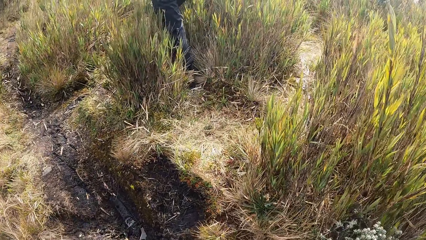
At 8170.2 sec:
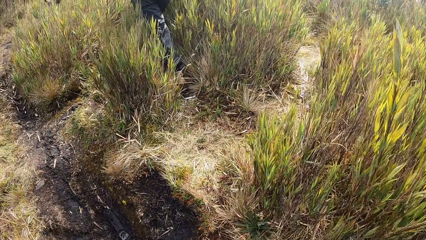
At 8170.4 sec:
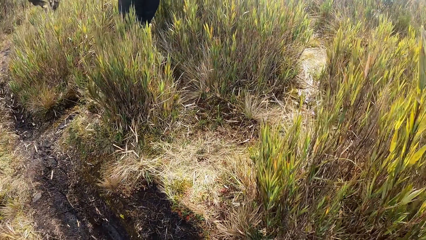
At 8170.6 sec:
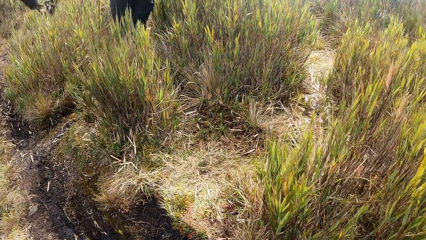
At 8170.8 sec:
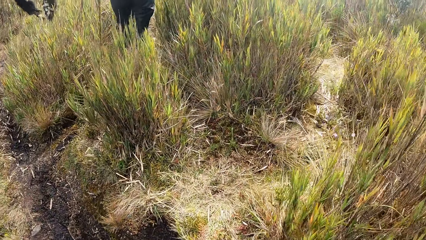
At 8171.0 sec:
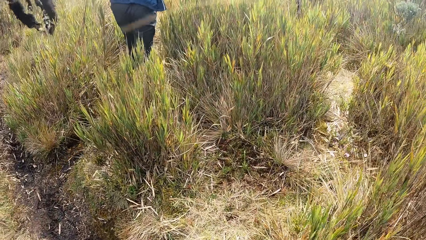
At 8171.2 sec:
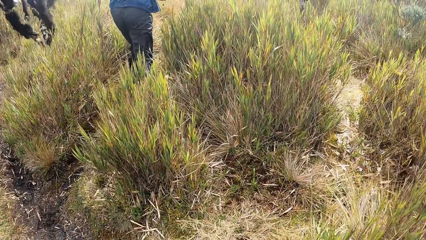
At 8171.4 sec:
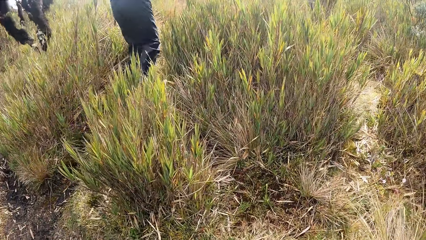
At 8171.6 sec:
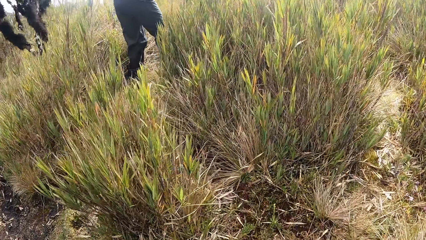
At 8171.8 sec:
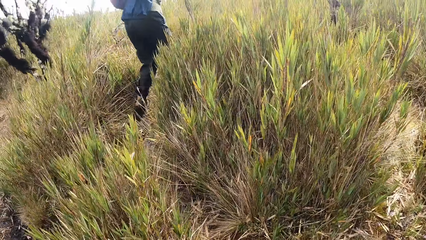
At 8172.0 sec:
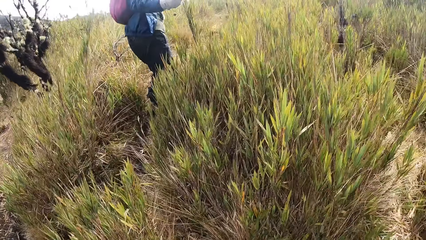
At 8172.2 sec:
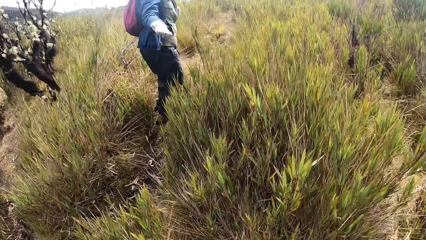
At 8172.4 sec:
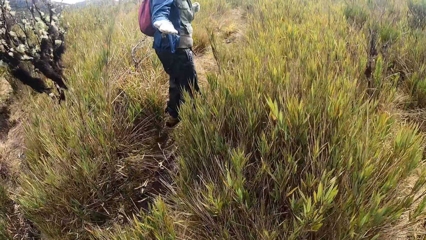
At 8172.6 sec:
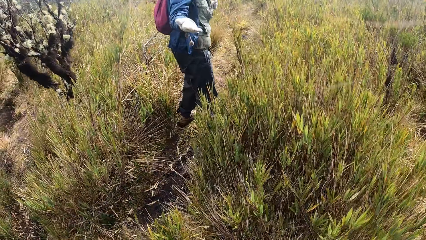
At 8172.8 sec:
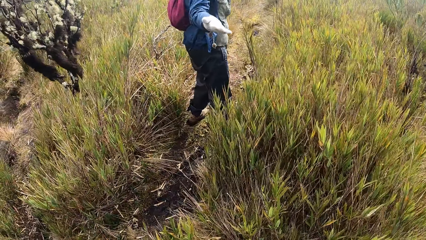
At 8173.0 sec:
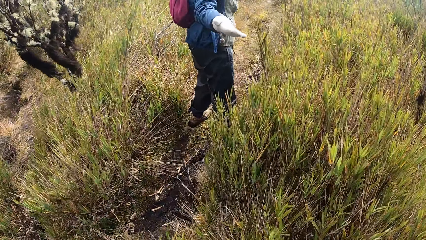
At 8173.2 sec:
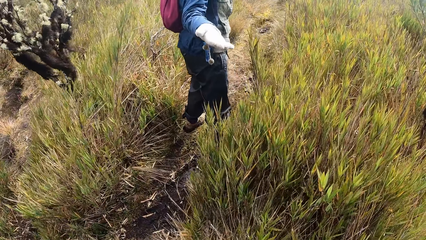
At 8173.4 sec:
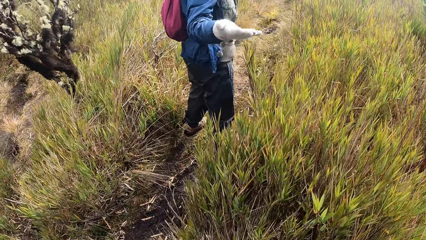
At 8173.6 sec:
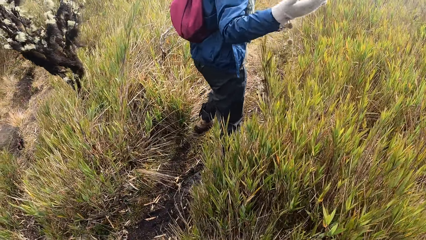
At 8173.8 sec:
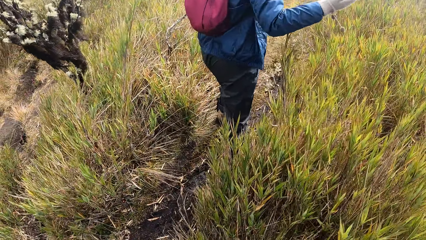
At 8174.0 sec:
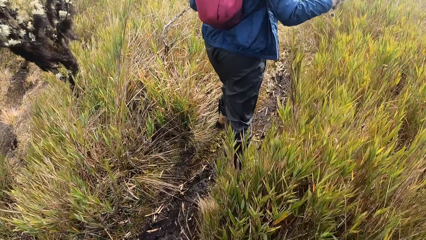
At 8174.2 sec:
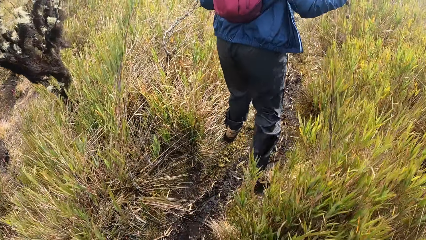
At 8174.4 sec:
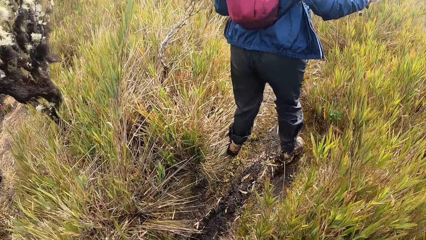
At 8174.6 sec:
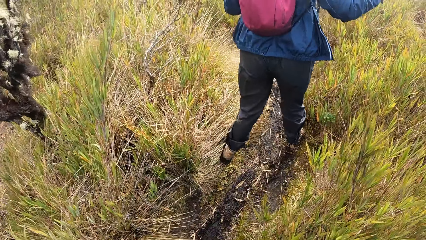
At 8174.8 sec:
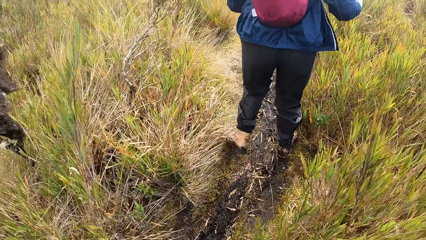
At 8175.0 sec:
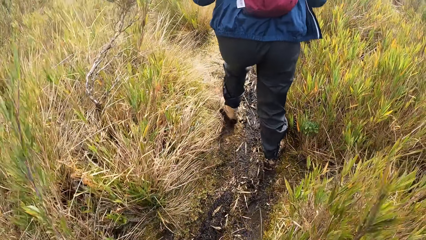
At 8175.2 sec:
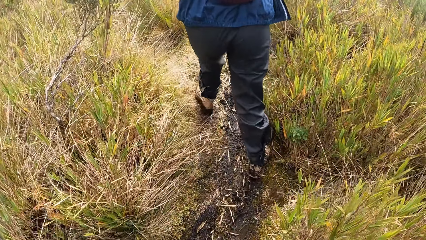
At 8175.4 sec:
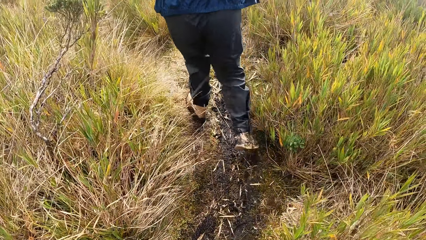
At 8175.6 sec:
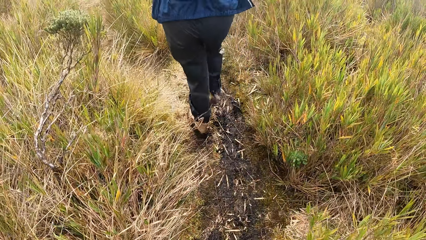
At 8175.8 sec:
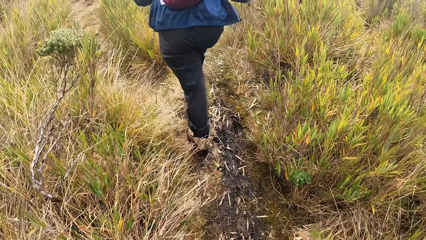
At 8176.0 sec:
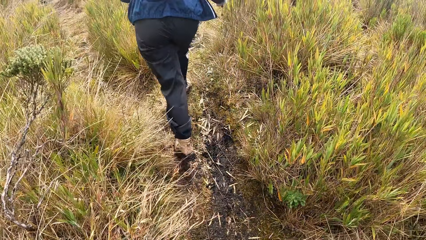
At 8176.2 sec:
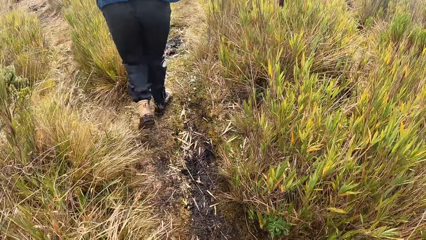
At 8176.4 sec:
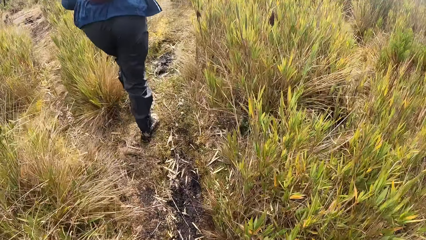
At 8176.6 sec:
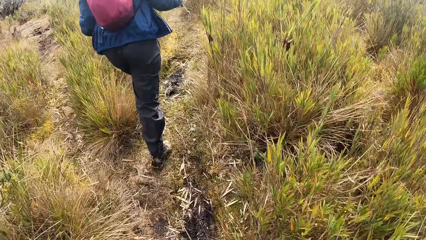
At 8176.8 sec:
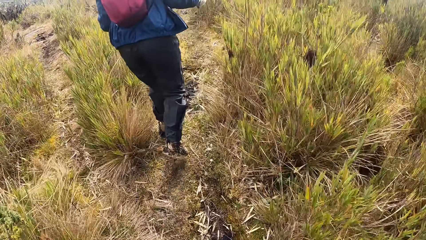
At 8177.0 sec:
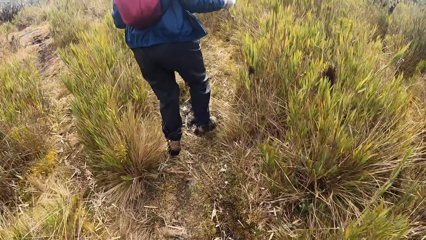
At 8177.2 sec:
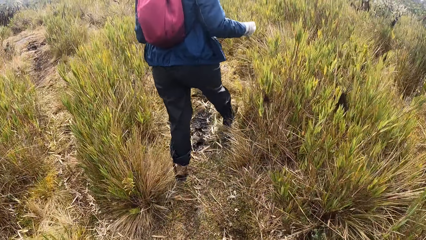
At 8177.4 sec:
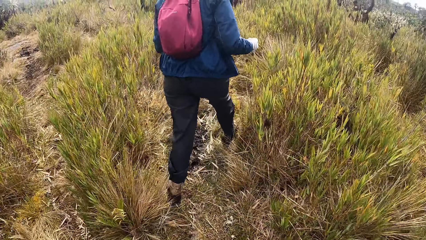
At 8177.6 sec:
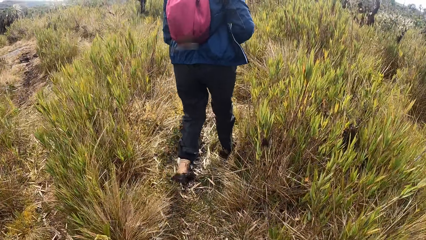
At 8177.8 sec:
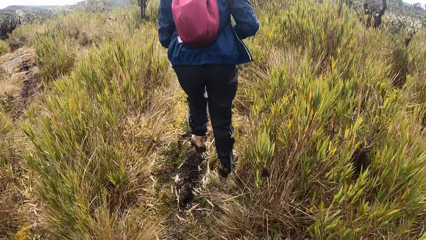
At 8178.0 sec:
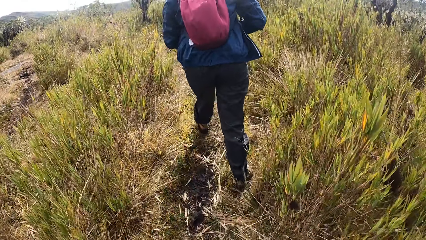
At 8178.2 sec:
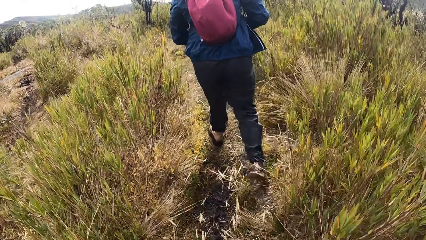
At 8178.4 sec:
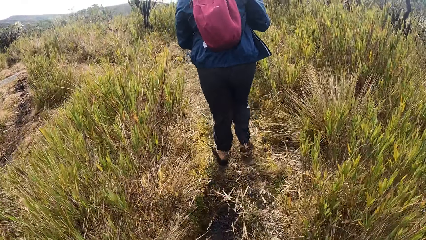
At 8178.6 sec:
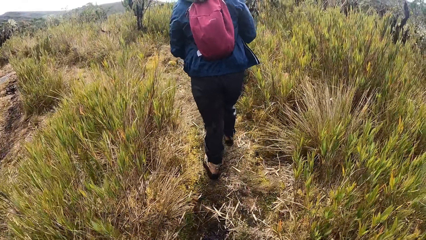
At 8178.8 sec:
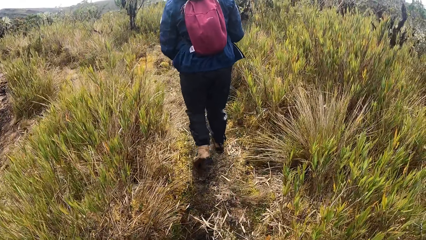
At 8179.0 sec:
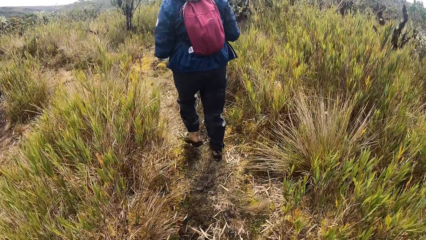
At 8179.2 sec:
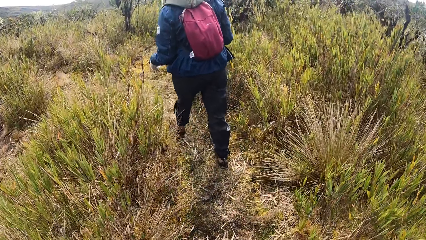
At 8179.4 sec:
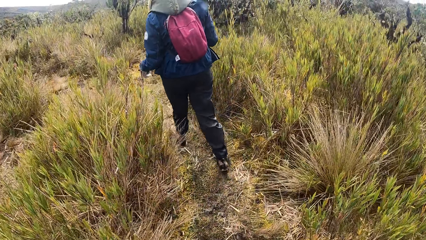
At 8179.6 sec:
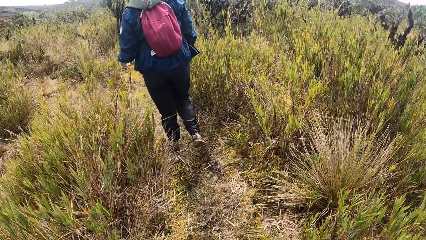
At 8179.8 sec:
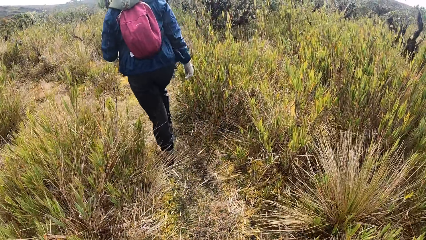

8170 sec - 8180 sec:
The man interacts with the camera wearer. The man holds out the right hand to the camera wearer. The man walks on the path. The camera wearer walks on the path.

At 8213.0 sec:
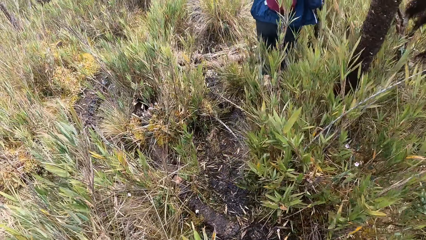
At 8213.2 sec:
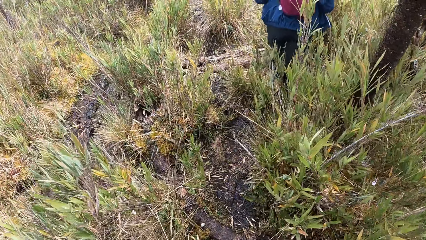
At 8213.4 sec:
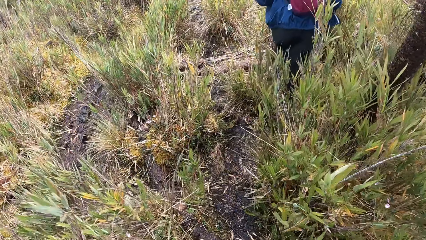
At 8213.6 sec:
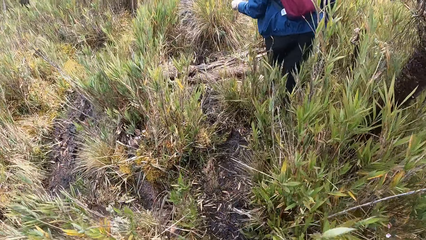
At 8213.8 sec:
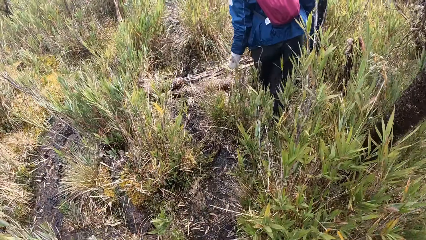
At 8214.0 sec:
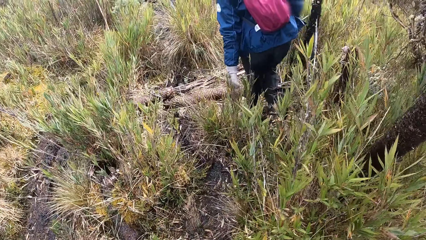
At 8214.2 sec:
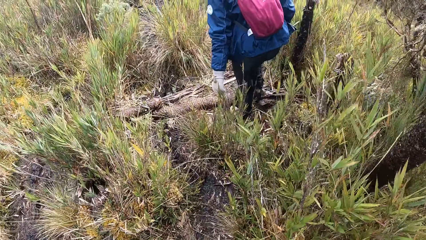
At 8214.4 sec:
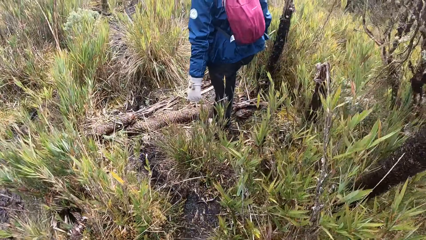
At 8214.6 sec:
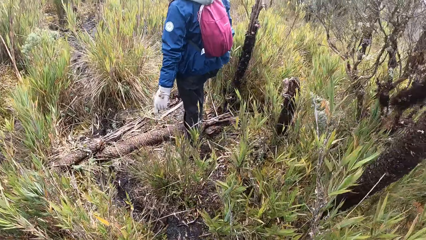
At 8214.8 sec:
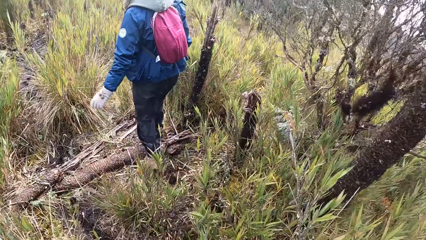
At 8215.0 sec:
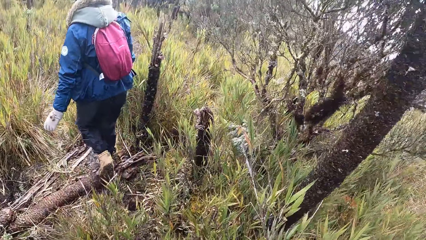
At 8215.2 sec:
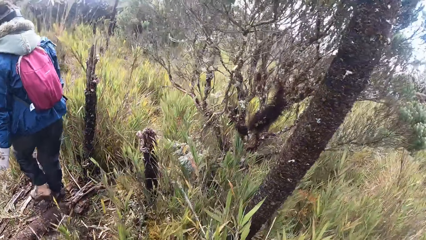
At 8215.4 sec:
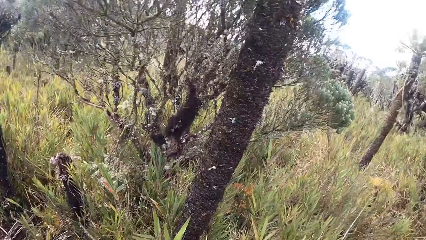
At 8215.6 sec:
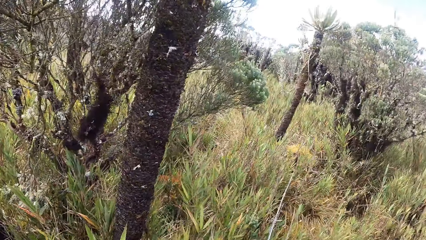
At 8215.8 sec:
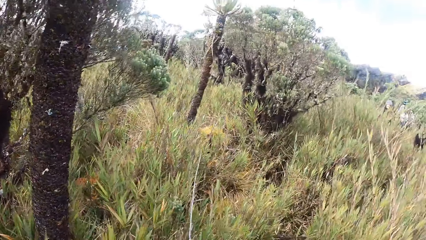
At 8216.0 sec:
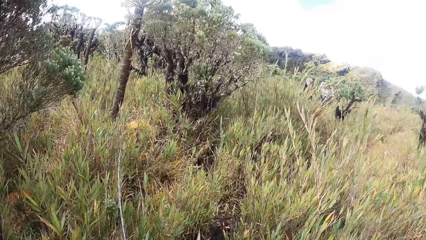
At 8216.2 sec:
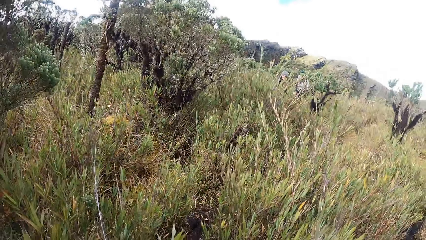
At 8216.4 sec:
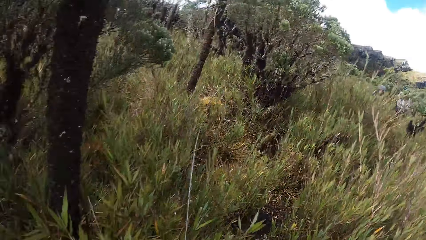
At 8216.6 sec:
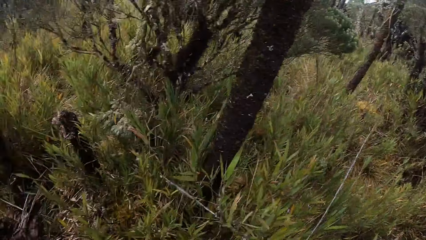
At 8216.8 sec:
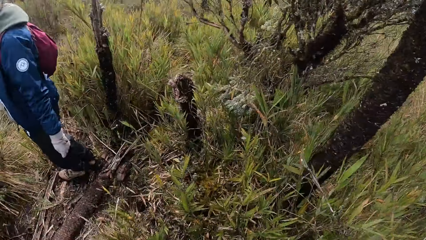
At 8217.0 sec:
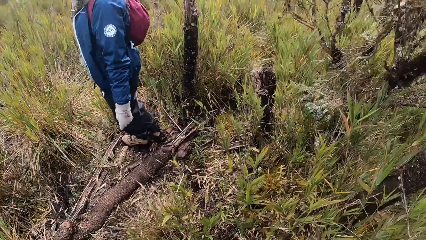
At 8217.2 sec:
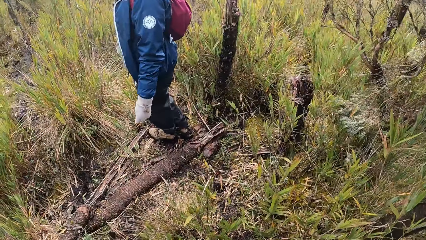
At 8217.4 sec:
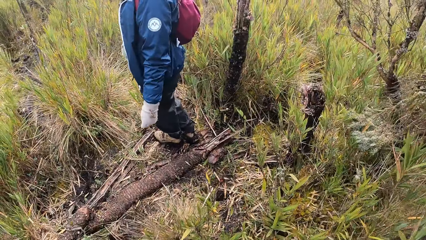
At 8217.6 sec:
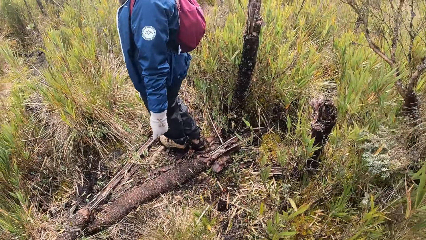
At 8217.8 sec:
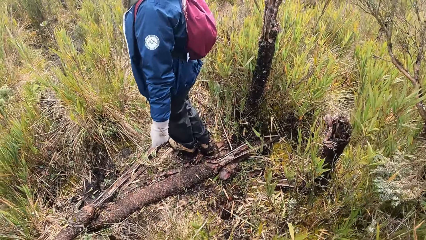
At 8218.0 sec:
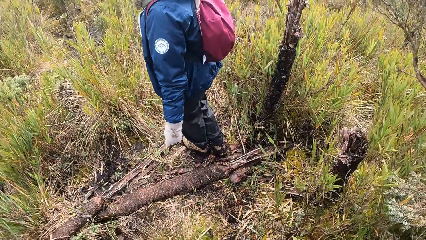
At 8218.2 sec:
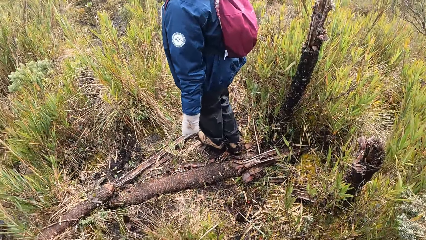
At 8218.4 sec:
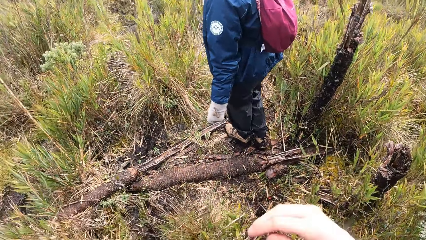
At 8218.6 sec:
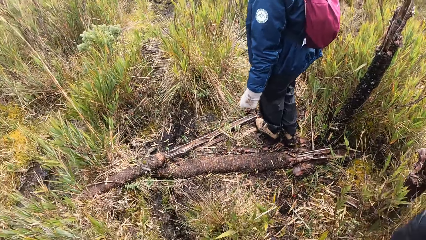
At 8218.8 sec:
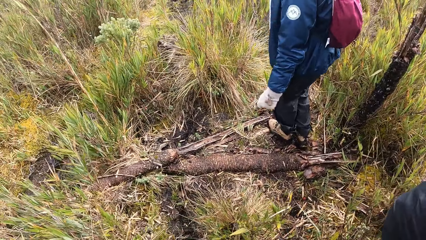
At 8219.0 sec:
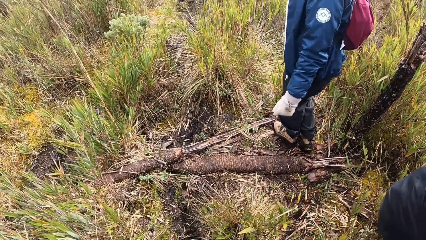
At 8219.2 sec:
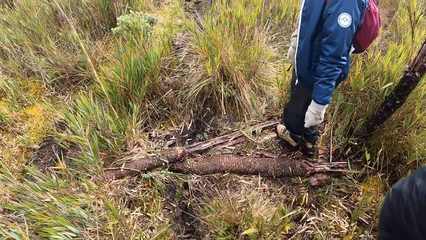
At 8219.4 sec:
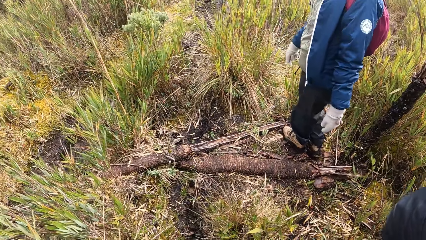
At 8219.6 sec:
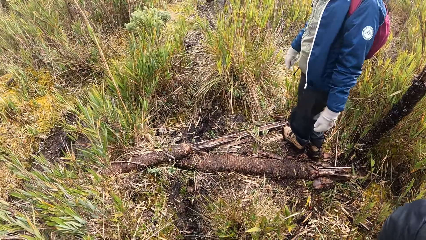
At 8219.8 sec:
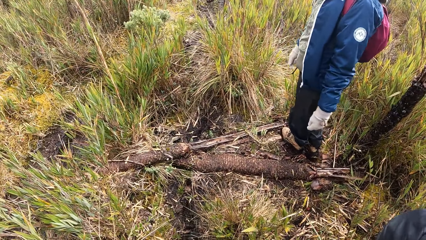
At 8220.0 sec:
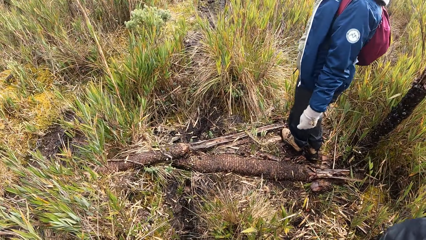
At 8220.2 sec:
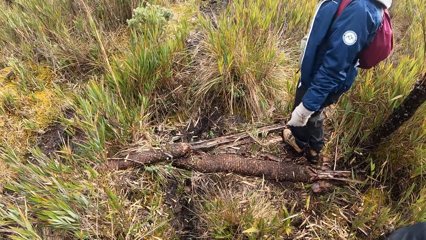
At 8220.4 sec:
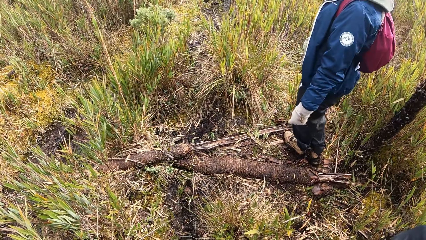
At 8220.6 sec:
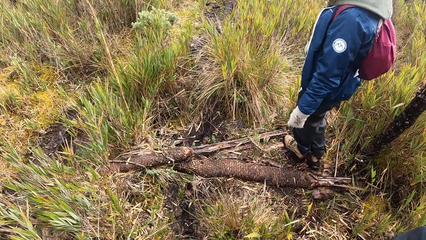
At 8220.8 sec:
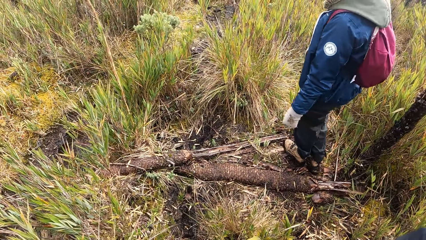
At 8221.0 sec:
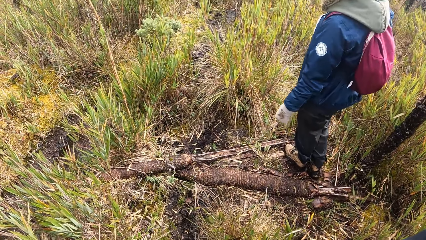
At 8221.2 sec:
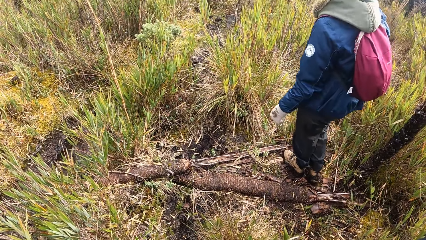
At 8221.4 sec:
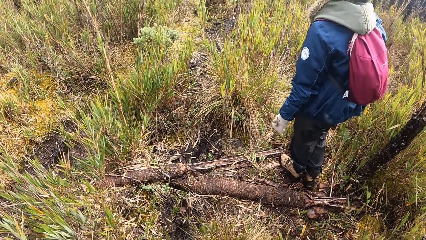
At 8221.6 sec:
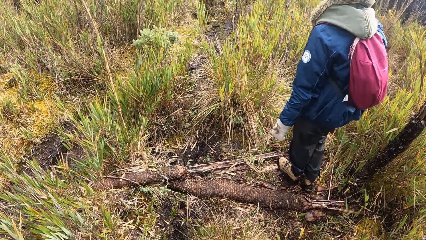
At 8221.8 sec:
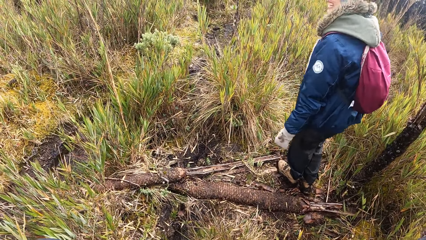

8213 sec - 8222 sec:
The camera wearer looks around. She stops. A person stops. The camera wearer moves the right hand. She adjusts the camera on her head with both hands.
